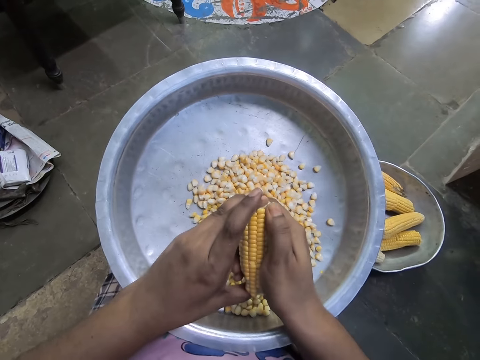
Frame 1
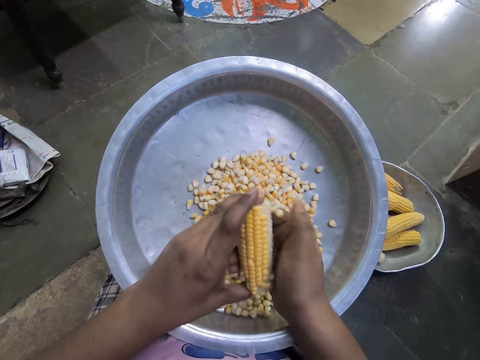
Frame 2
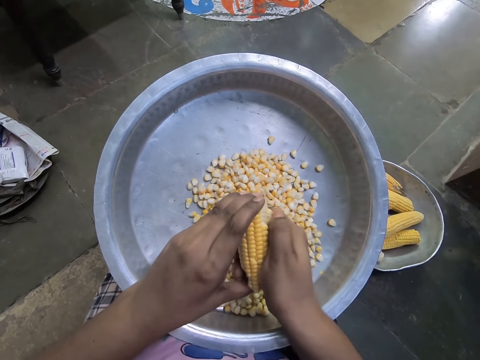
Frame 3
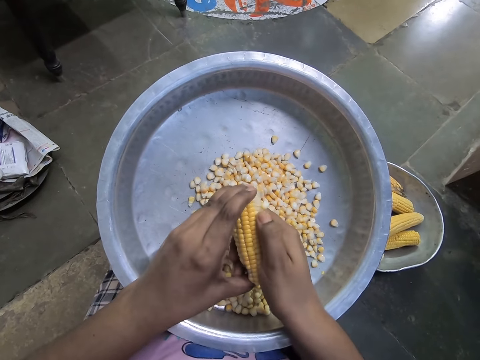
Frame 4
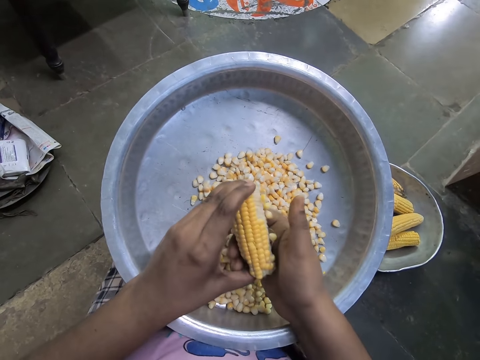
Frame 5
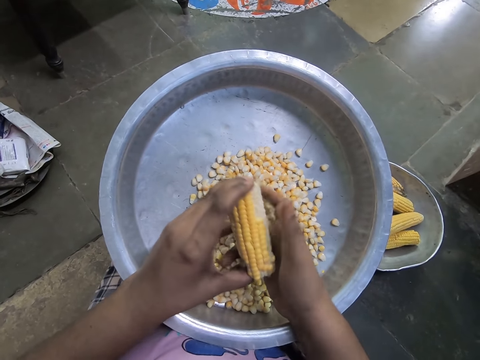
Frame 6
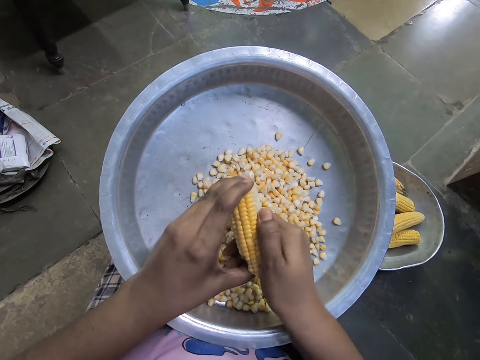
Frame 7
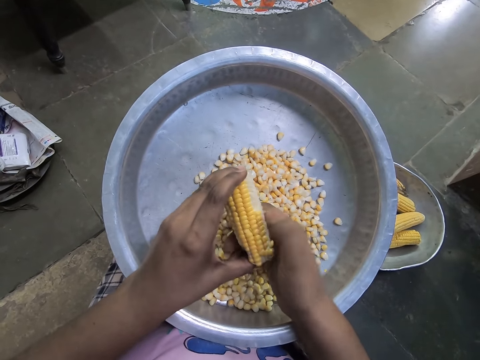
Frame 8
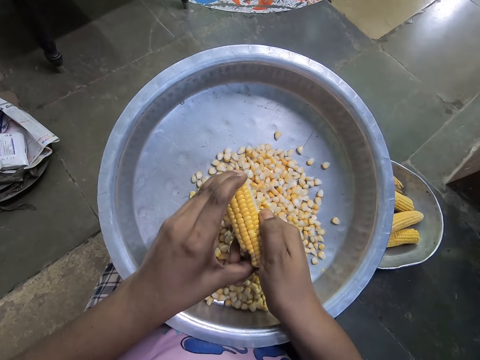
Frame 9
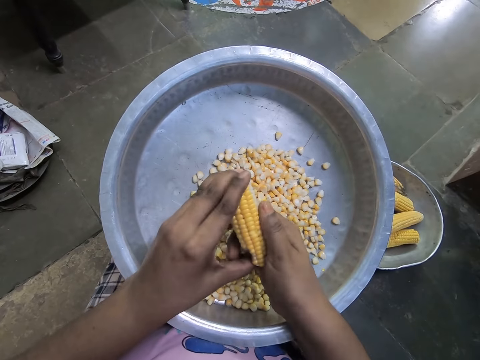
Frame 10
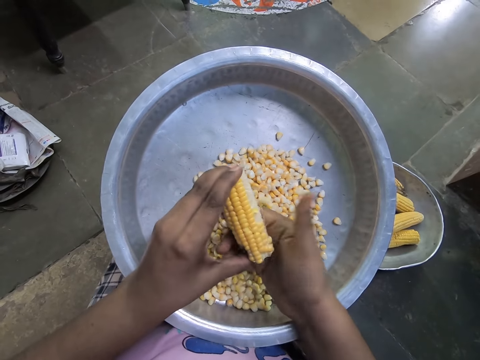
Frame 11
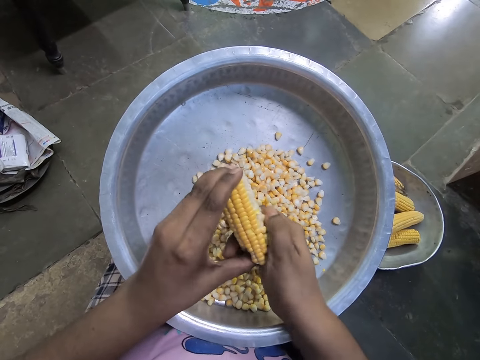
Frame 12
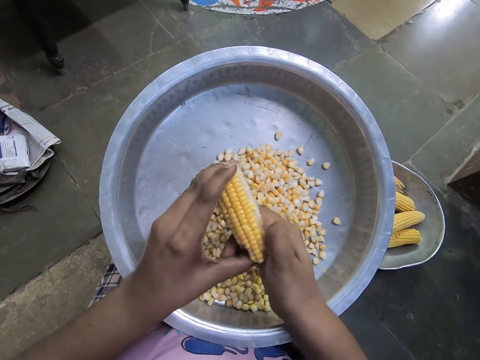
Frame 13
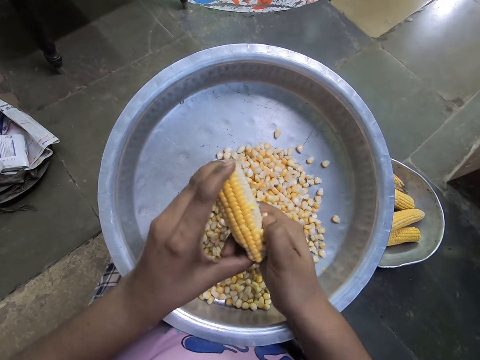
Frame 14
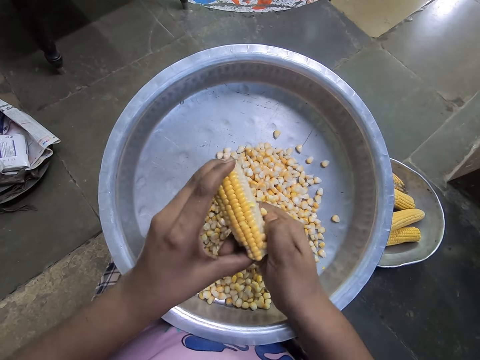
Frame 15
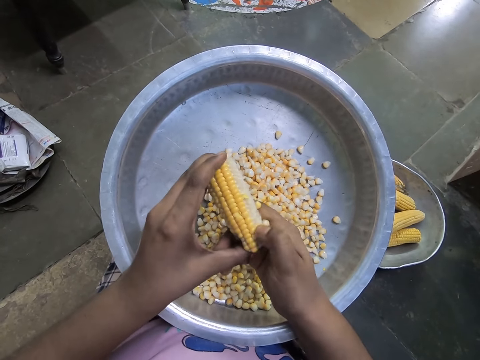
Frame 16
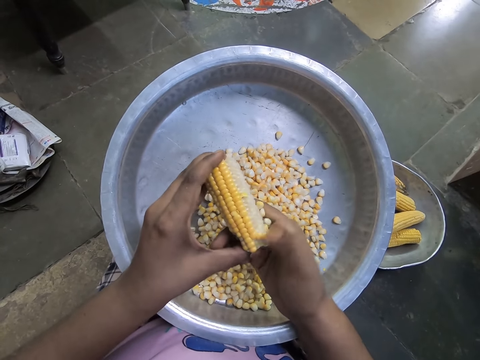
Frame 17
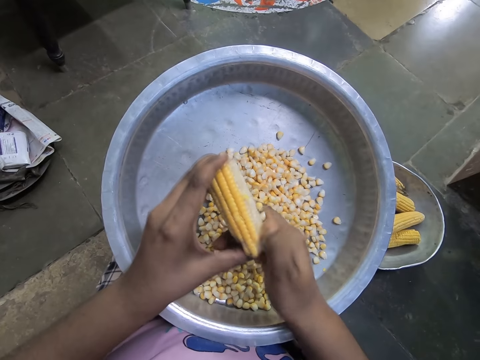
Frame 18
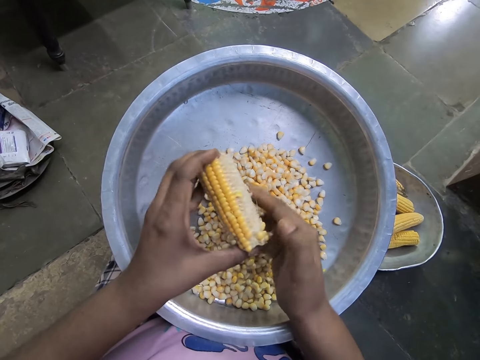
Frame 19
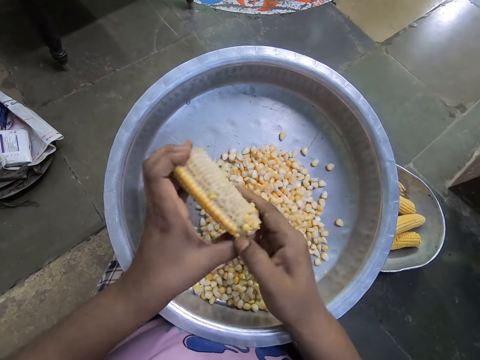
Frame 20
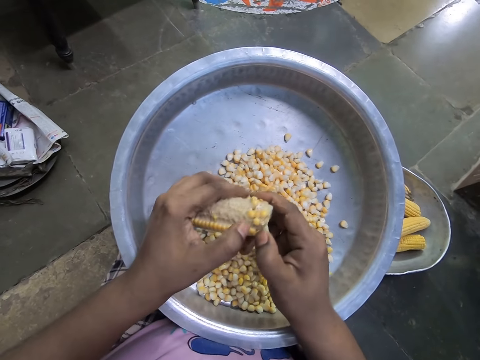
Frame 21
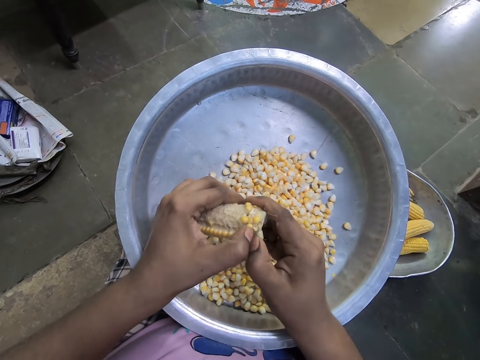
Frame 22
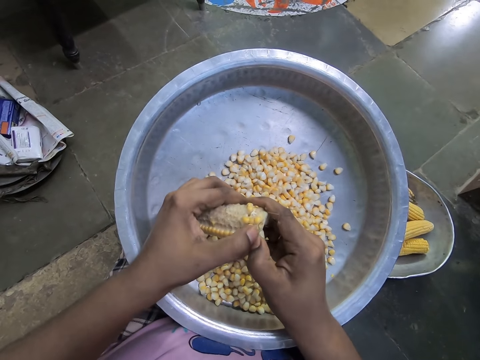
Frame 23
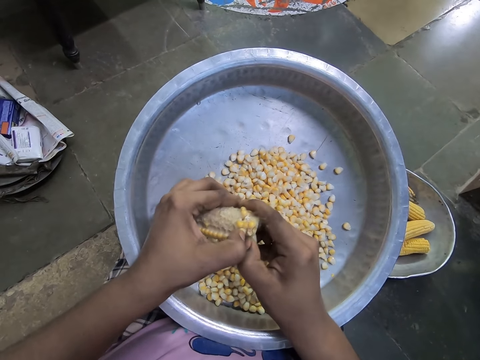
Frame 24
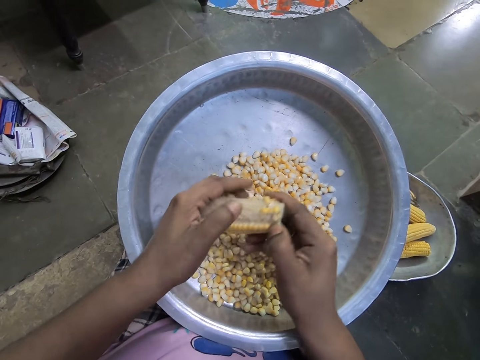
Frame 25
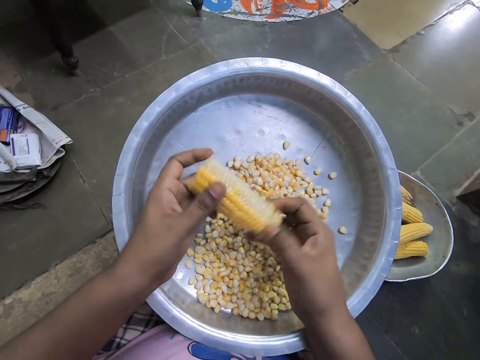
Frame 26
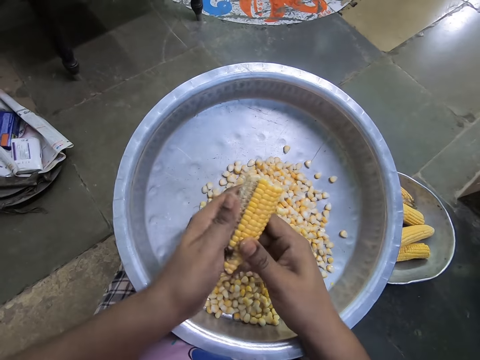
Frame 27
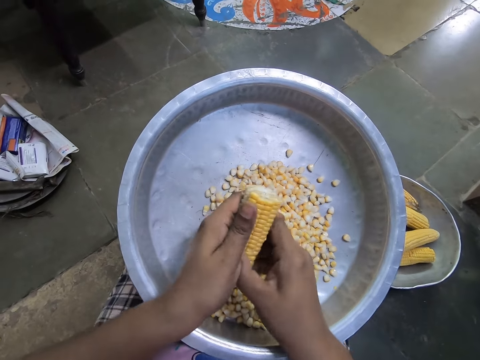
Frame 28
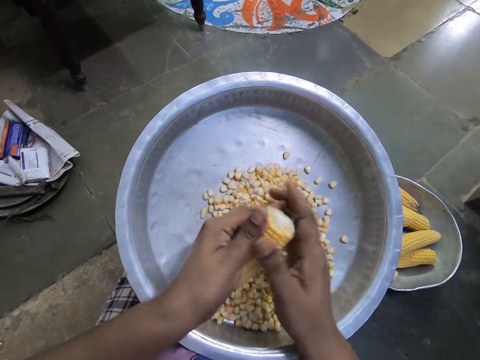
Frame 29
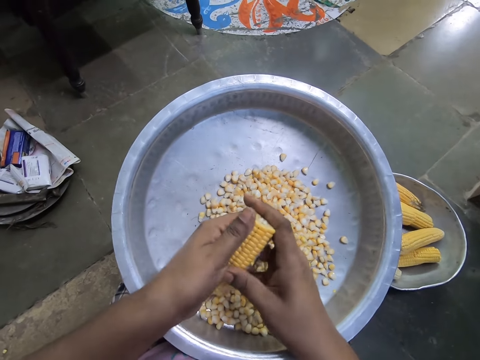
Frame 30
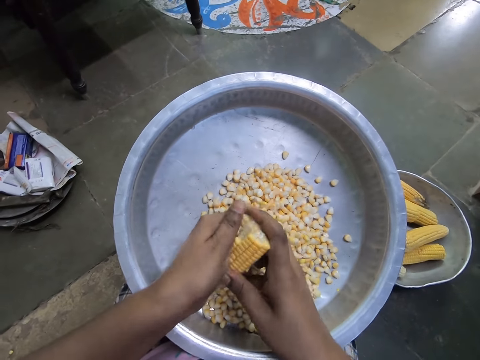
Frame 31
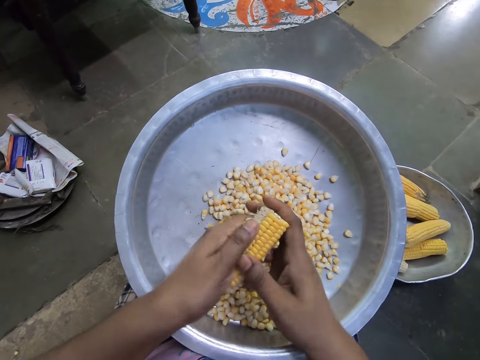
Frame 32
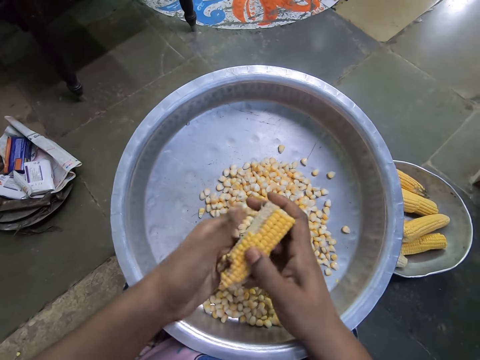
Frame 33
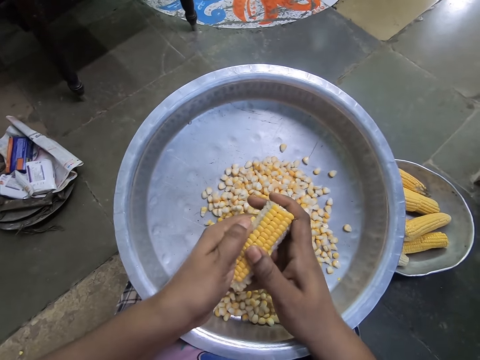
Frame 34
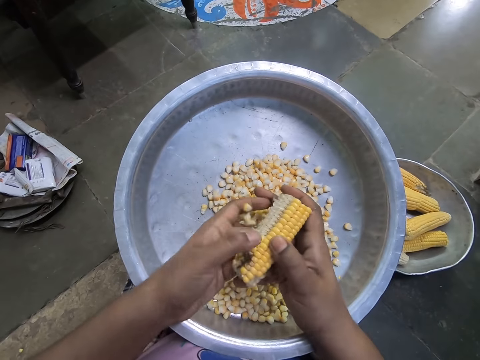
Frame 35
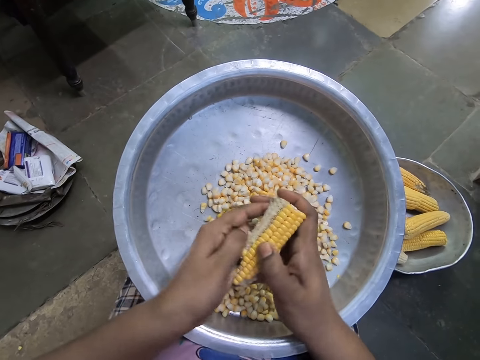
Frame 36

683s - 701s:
The camera wearer removes corn grains from the corncob in her left hand with her right hand into the bowl on her lap. She removes corn grains from the corncob in her right hand with her left hand into the bowl on her lap. She rotates the corn in her hands. She removes corn grains from the corncob in her right hand with her left hand into the bowl on her lap.

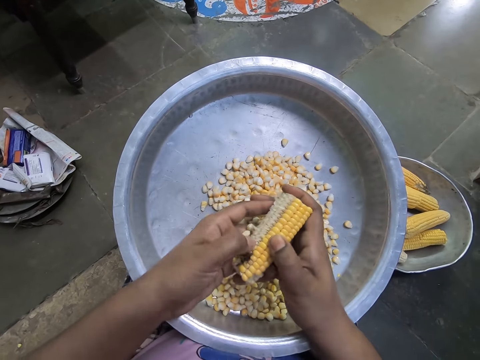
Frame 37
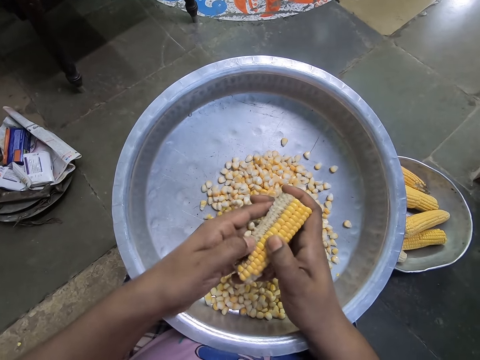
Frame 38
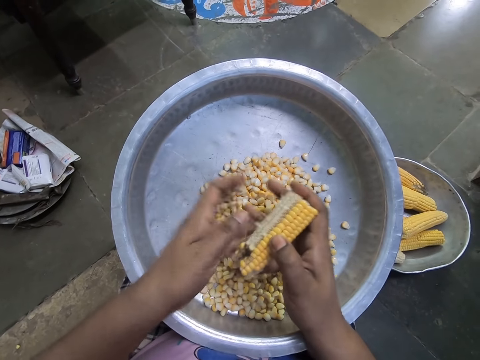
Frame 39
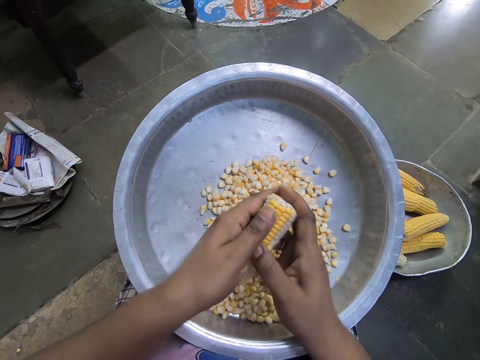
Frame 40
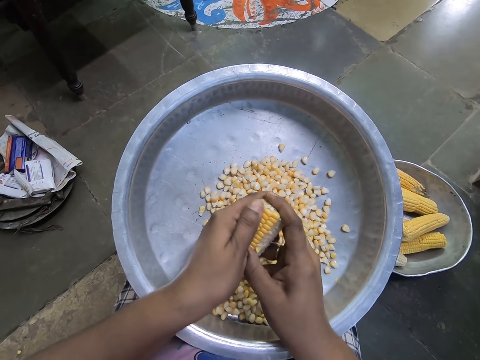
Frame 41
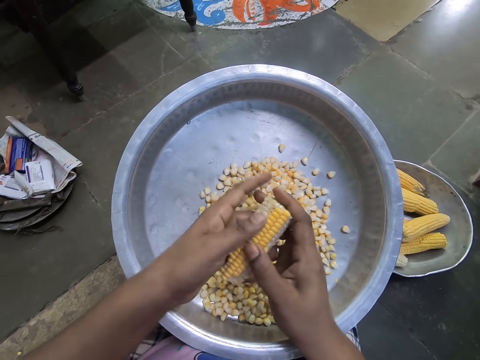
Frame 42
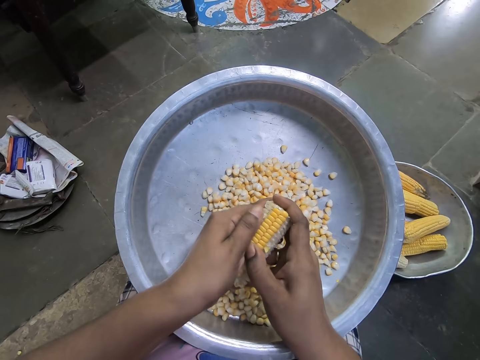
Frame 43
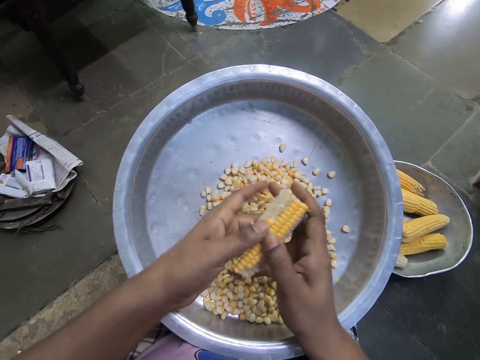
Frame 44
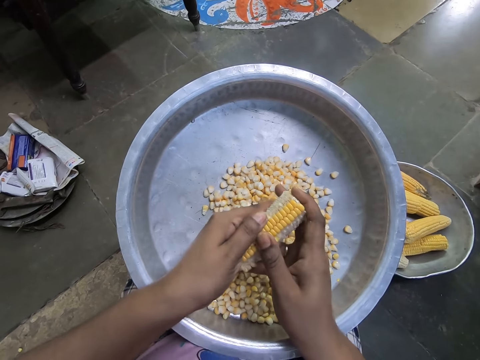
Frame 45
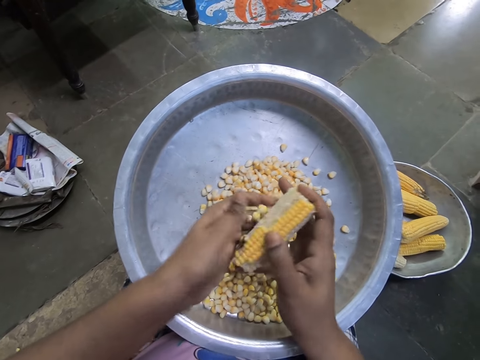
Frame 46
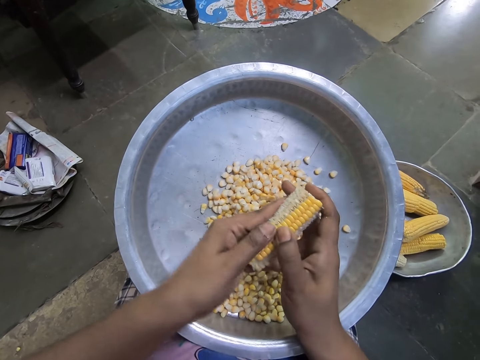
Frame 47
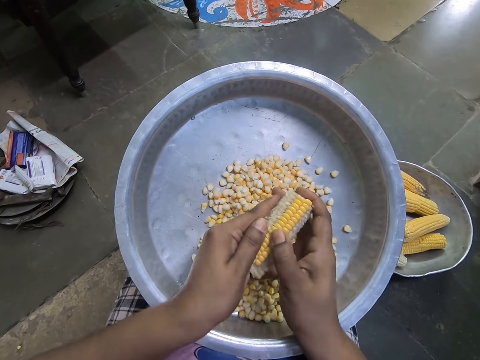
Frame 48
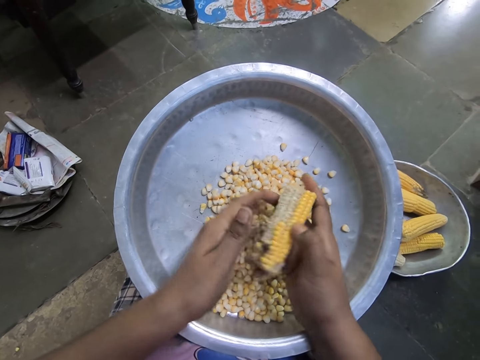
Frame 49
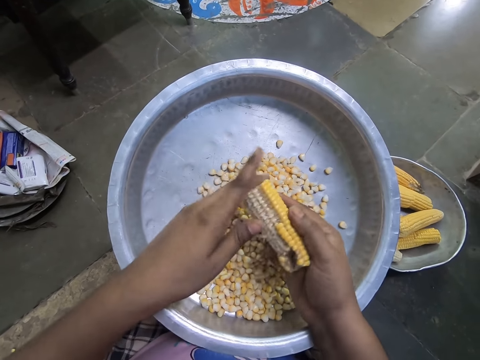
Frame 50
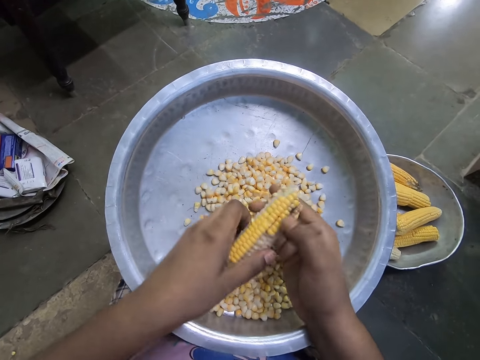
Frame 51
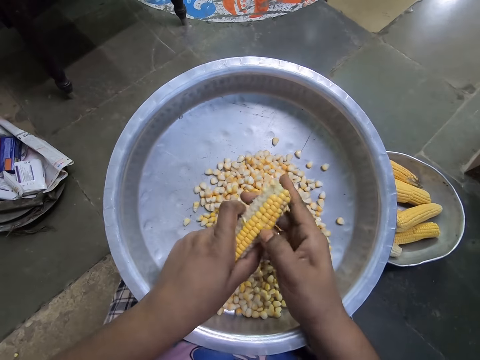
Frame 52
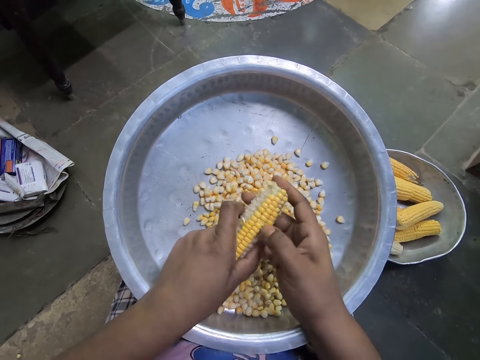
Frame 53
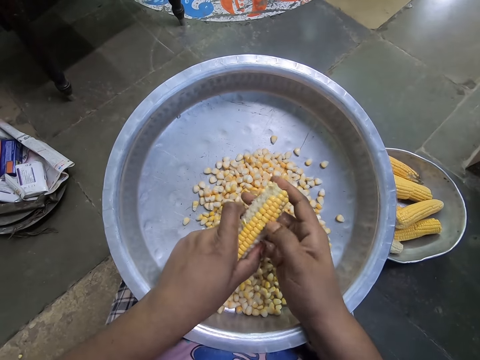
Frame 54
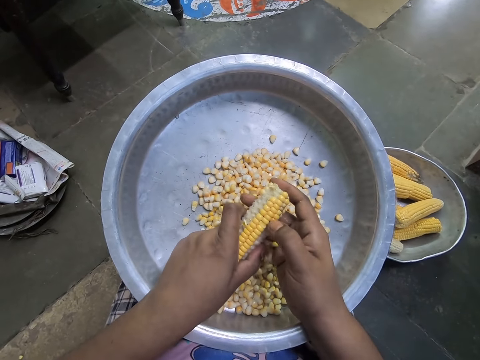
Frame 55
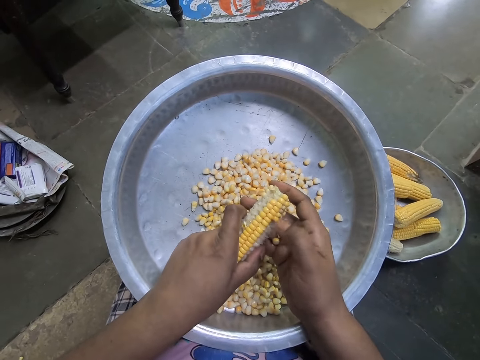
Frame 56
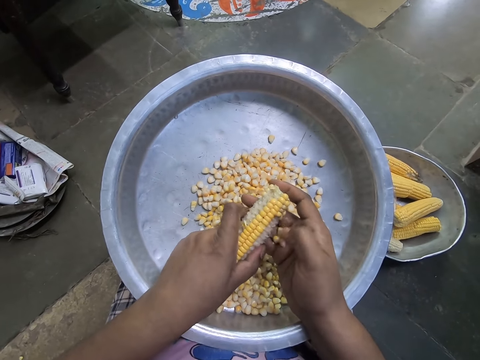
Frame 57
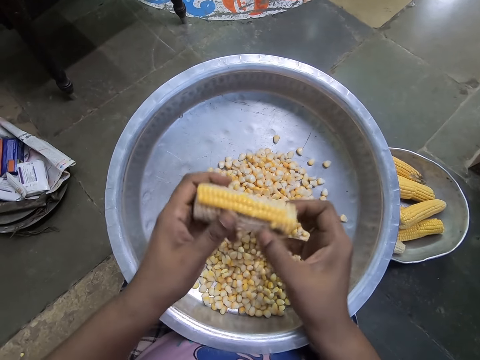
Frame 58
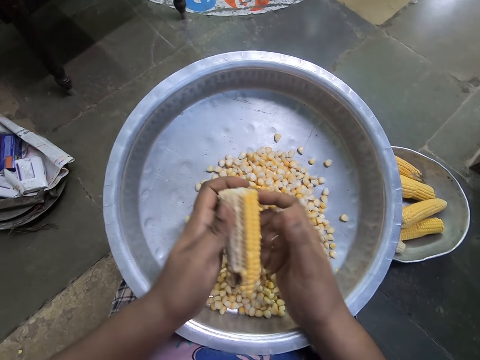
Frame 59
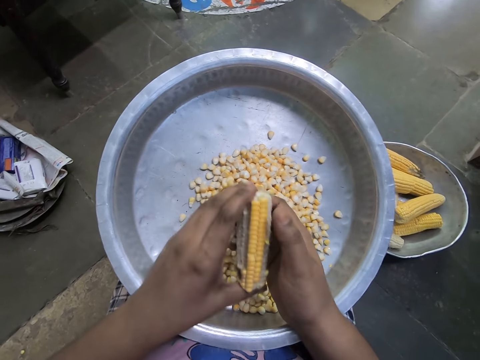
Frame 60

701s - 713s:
The camera wearer rotates the corn in her hands. She removes corn grains from the corncob in her left hand with her right hand into the bowl on her lap. She rotates the corn in her hands. She removes corn grains from the corncob in her left hand with her right hand into the bowl on her lap.
